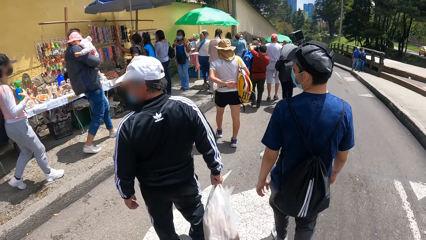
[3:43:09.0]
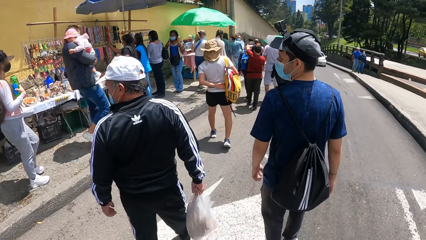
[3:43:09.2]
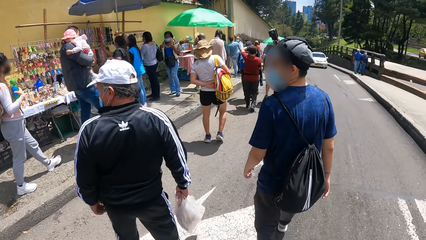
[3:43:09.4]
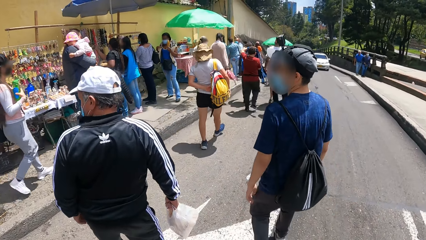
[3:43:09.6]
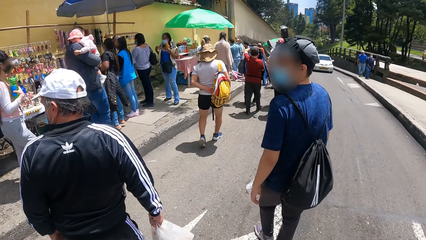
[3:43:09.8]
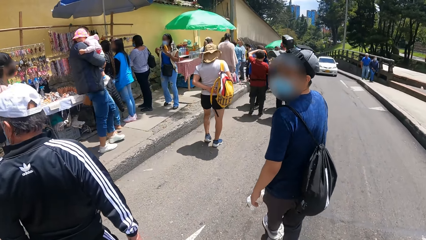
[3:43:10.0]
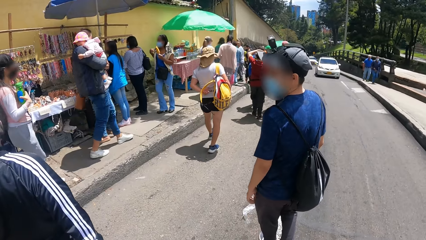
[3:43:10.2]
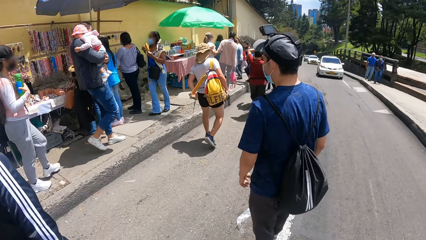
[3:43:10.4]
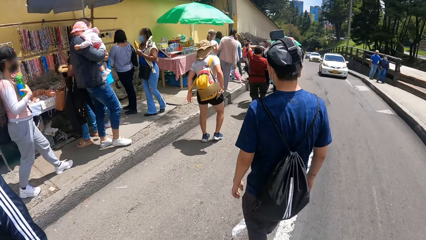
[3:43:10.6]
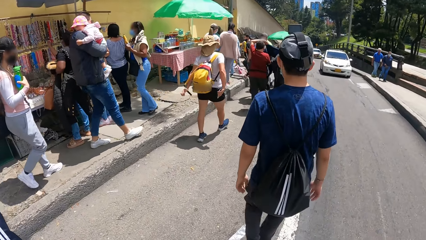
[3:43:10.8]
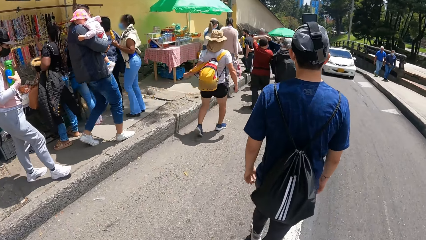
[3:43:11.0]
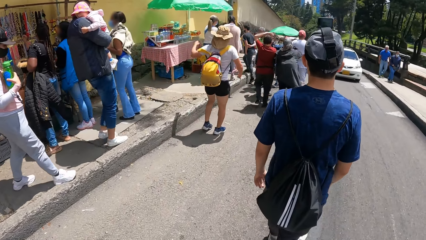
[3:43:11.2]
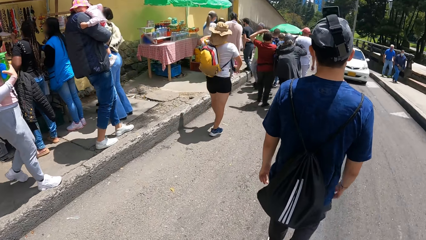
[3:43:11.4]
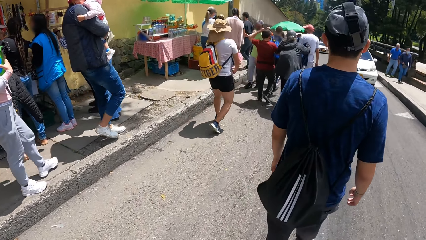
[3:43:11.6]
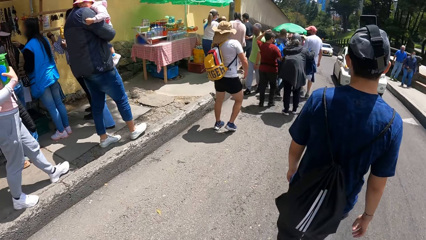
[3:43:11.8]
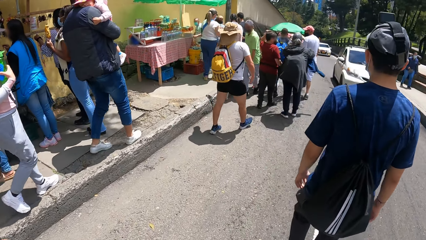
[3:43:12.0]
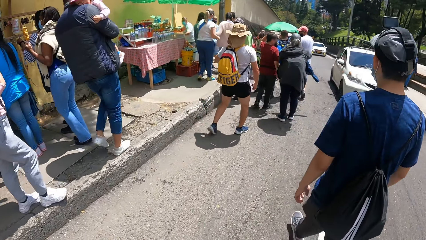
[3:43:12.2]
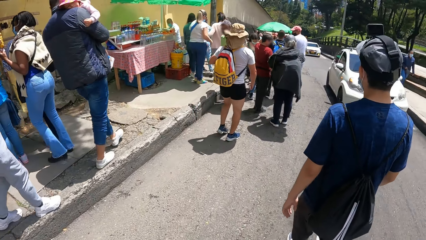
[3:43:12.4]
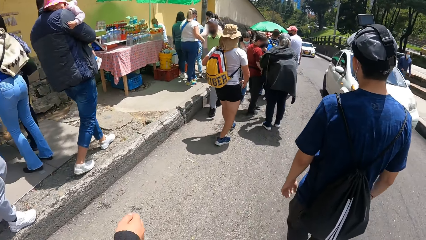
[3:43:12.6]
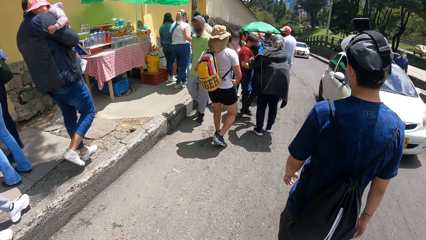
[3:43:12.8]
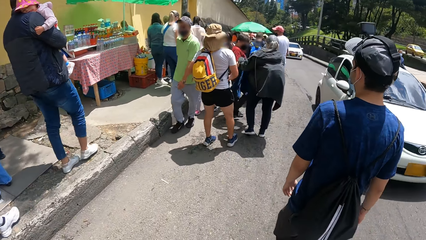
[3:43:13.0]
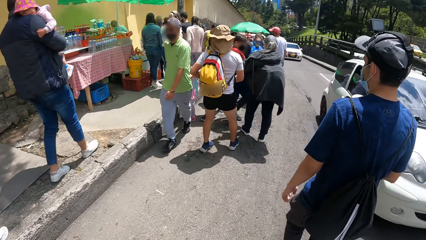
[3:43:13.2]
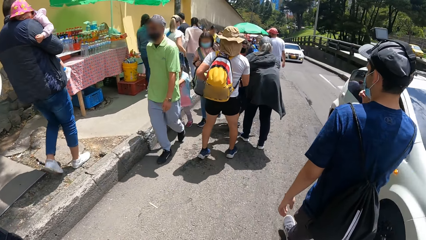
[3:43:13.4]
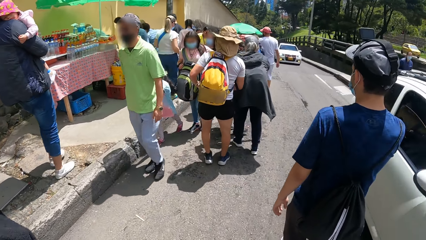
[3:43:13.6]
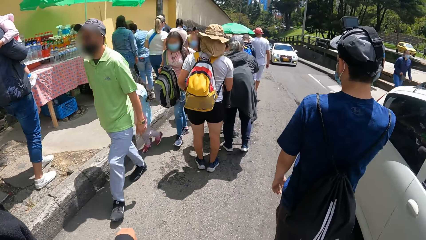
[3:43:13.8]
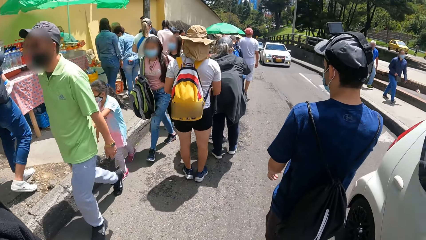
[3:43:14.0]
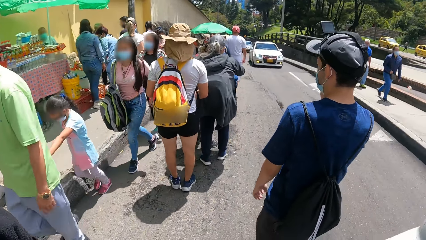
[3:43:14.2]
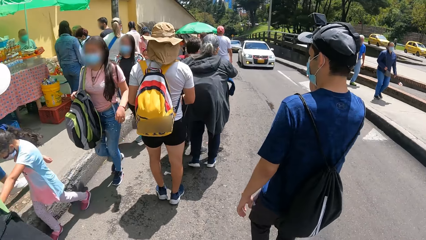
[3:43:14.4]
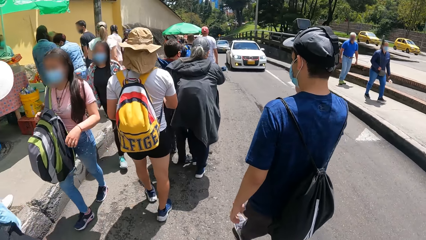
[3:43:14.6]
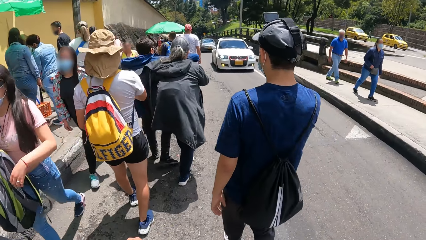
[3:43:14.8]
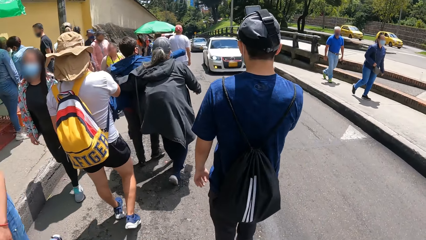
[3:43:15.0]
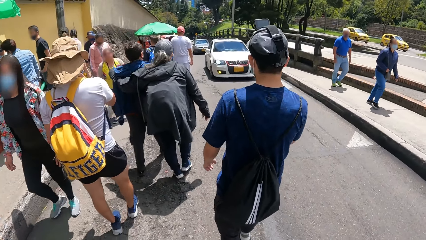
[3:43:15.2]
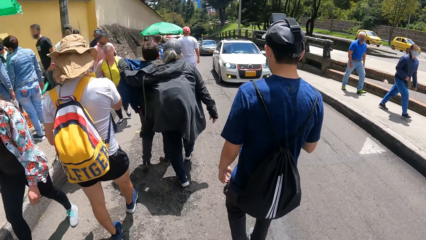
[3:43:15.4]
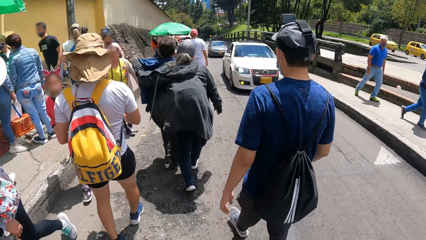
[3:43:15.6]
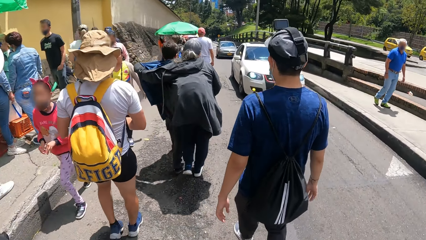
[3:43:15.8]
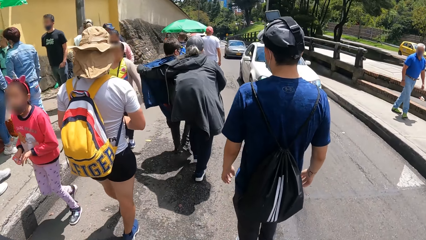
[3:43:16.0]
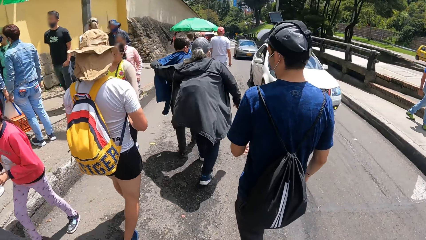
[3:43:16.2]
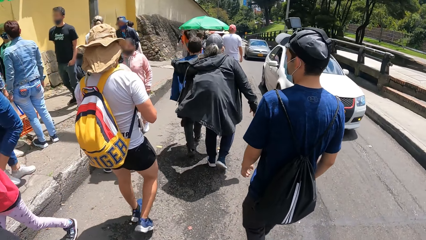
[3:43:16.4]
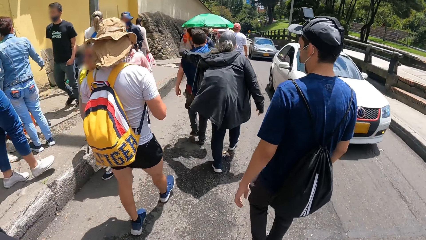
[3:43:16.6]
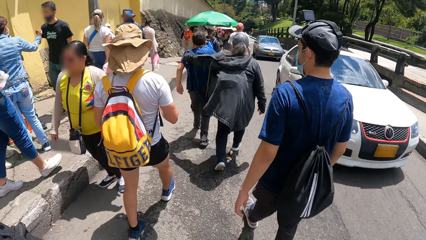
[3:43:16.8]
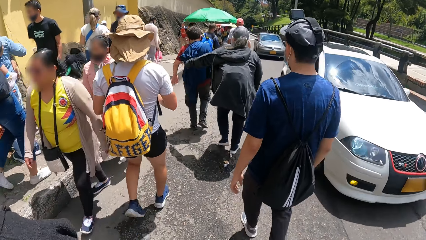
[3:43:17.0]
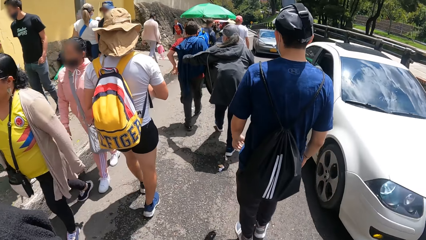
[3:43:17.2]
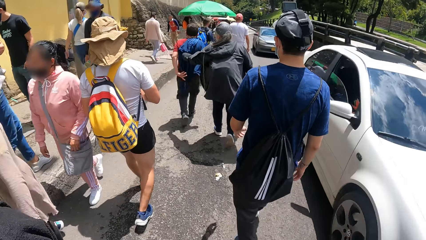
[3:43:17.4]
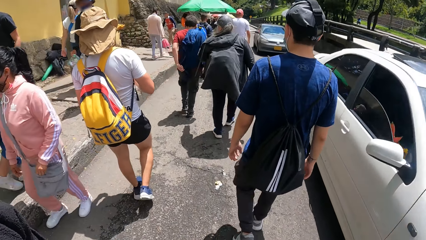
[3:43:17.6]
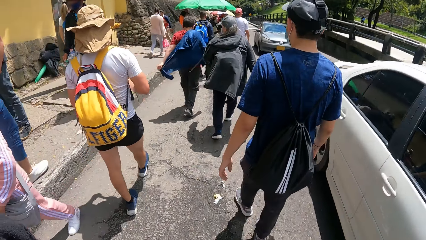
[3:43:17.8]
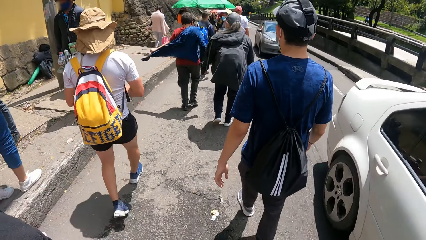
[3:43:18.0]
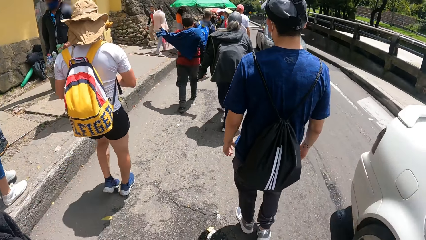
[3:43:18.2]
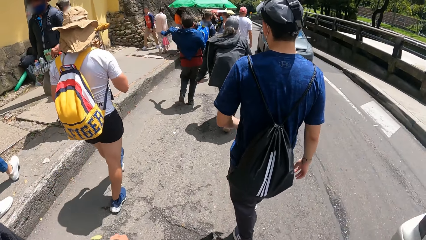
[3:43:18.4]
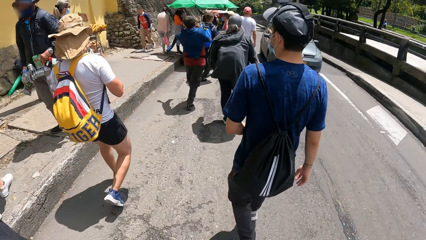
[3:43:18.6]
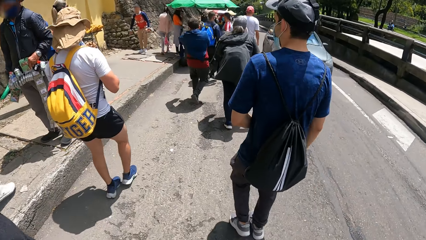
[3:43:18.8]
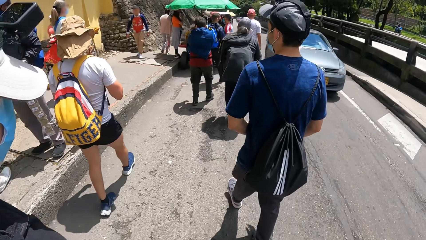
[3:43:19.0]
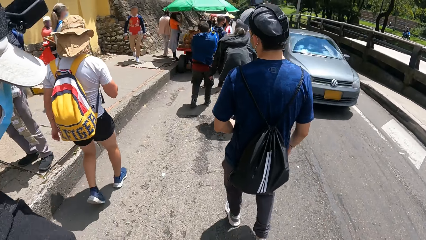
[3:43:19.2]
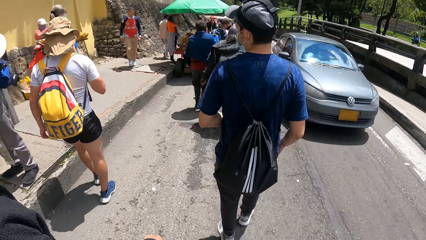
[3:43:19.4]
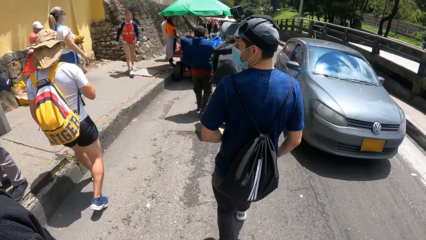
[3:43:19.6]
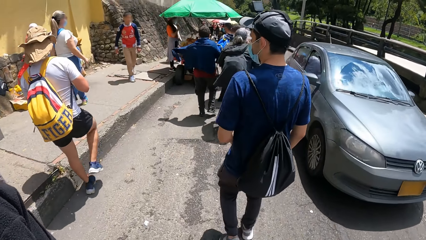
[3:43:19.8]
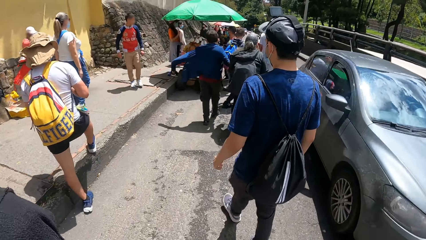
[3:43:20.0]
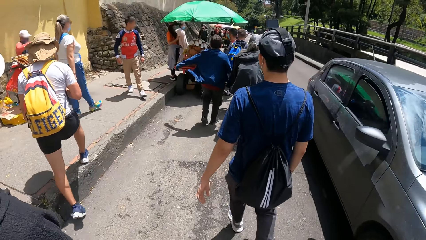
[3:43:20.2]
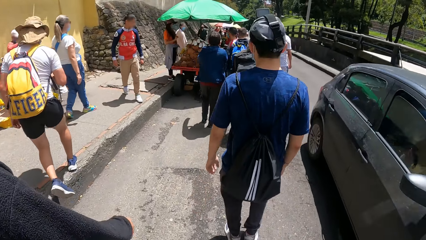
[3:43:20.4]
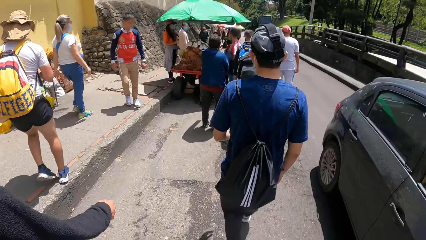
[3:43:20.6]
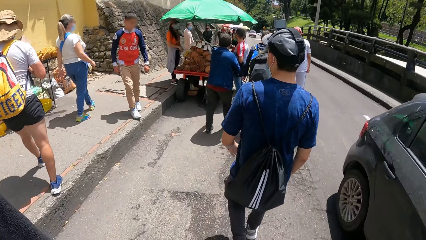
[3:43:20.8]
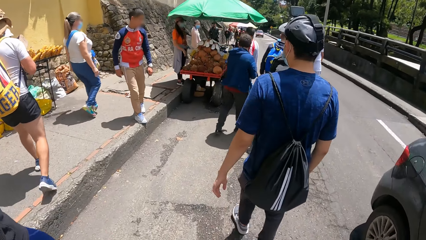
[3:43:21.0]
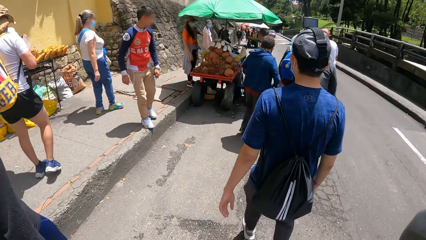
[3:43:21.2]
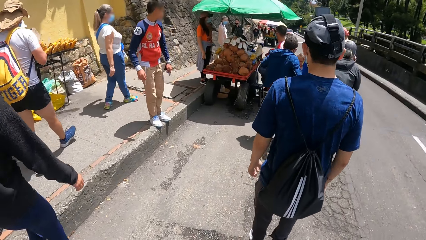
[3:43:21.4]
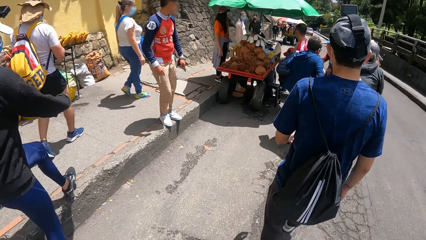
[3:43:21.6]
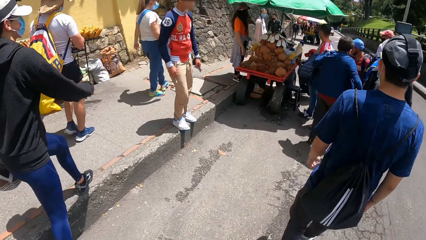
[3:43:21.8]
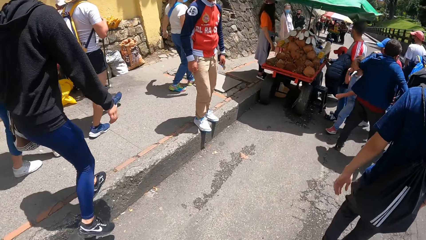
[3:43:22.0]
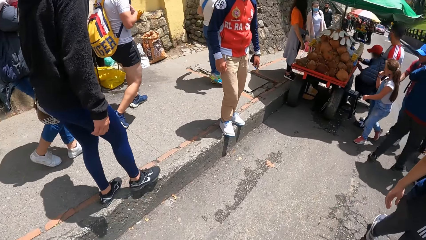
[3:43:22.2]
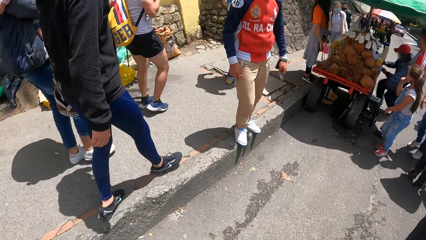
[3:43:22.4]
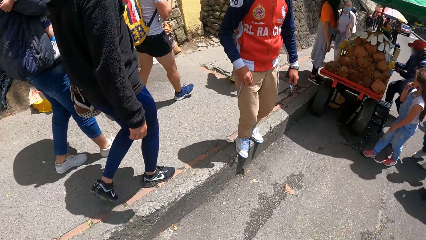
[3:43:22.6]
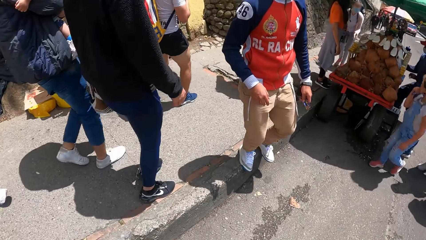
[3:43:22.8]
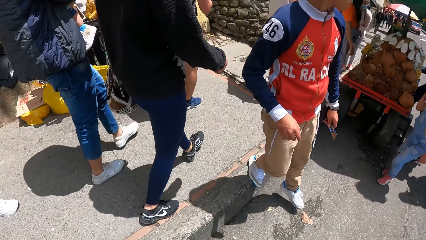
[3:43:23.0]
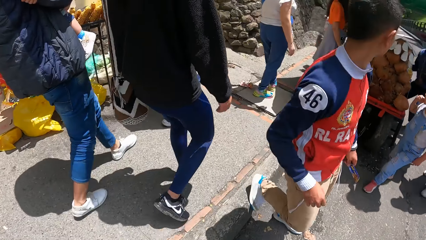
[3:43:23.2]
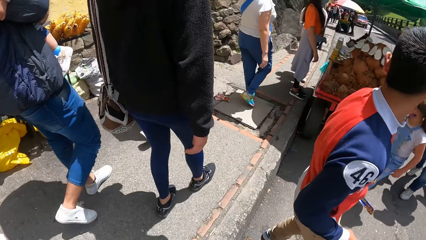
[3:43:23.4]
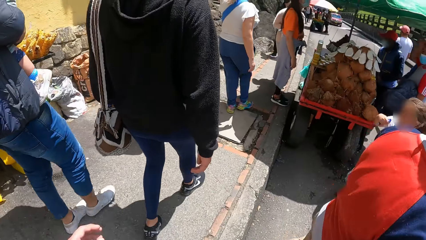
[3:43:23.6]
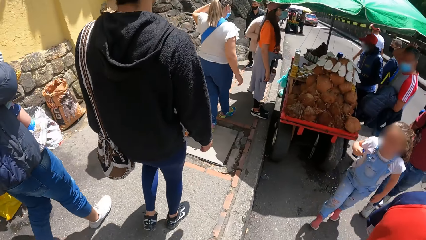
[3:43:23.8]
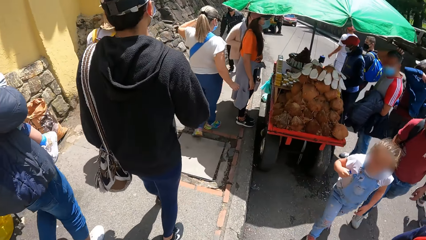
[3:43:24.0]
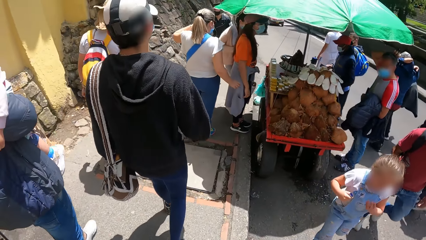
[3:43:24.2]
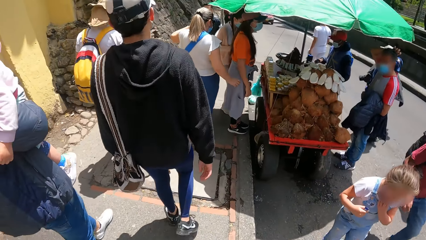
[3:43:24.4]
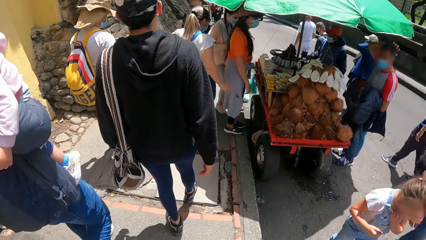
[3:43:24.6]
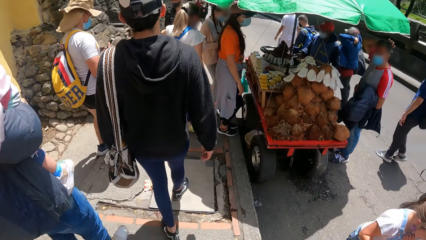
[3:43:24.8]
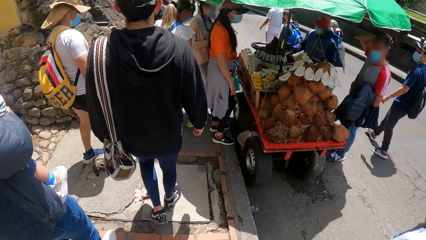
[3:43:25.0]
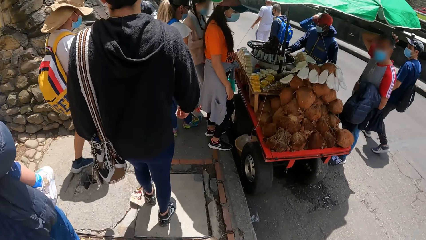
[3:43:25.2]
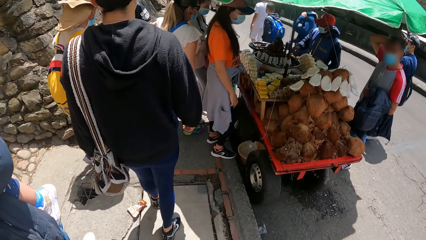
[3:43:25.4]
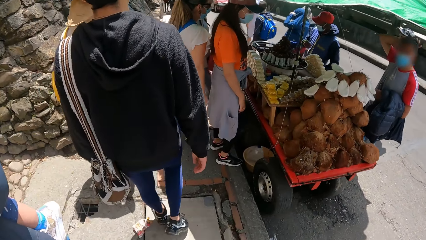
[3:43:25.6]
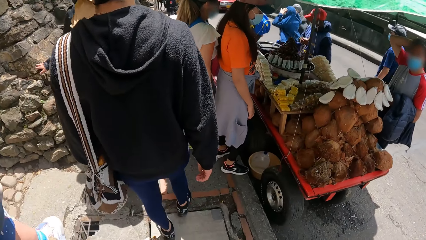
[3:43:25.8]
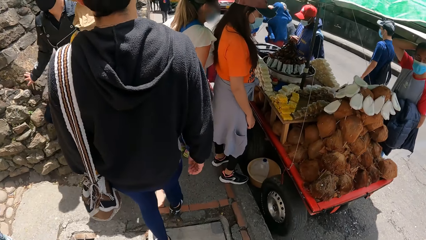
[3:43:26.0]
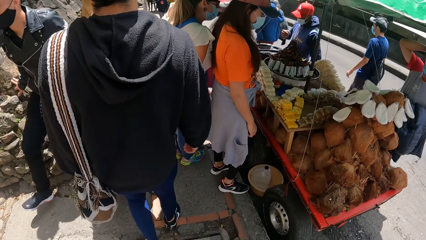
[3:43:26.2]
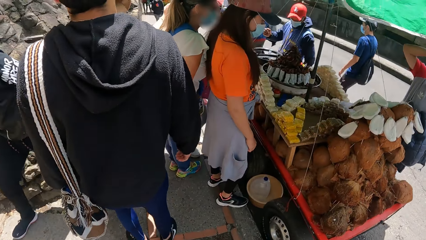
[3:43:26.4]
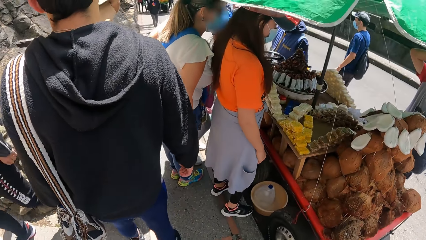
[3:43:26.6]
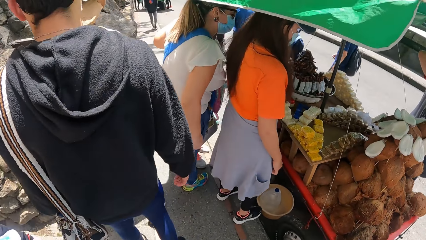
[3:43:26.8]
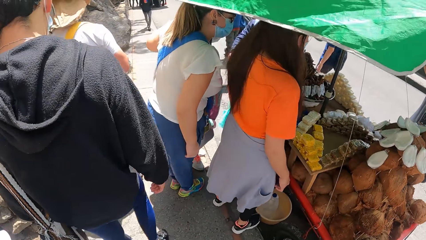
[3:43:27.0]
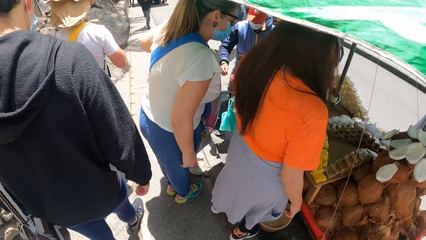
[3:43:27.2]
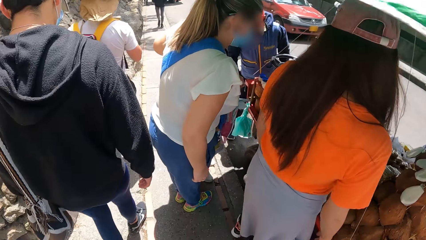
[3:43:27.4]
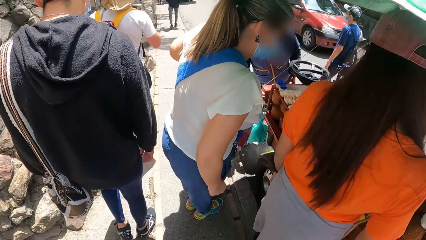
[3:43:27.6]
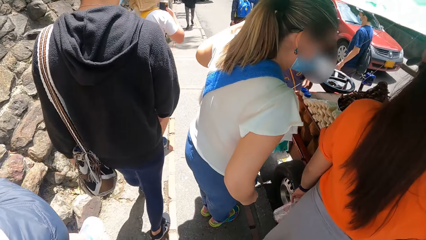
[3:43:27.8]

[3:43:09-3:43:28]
A man walks past the camera wearer on the road. The man walks up the sidewalk. The camera wearer walks past many people on the sidewalk.
